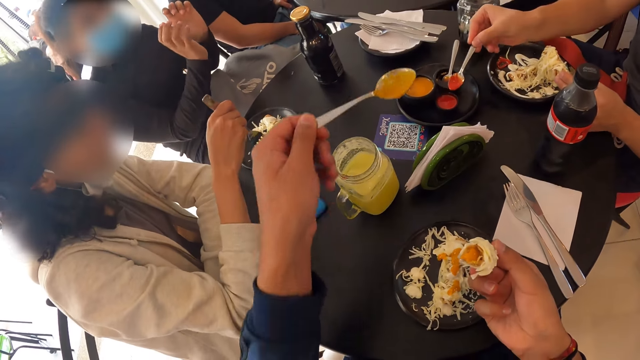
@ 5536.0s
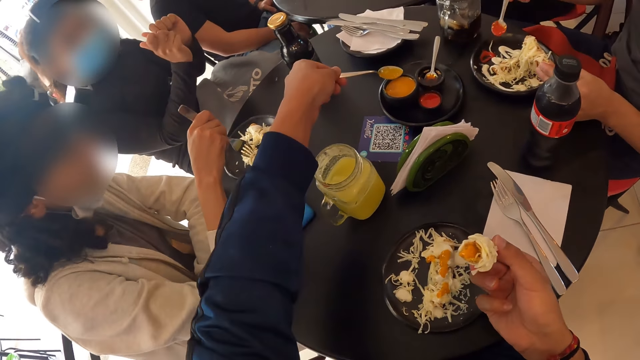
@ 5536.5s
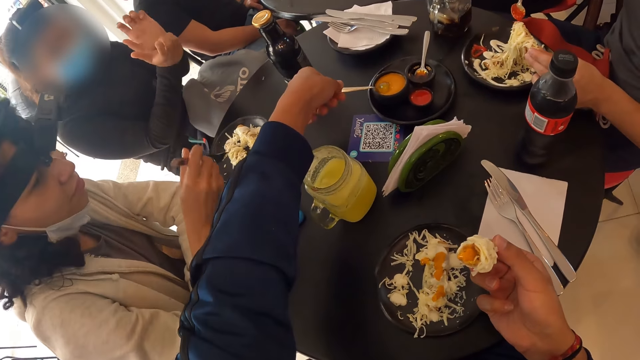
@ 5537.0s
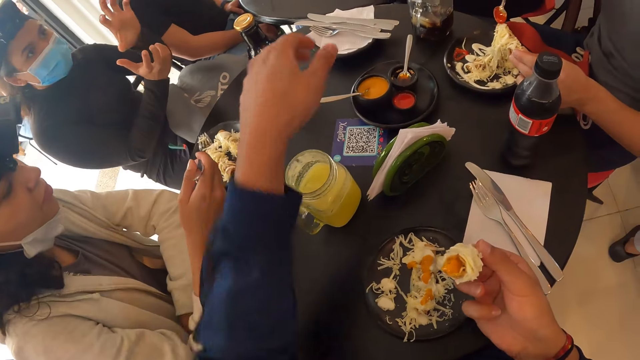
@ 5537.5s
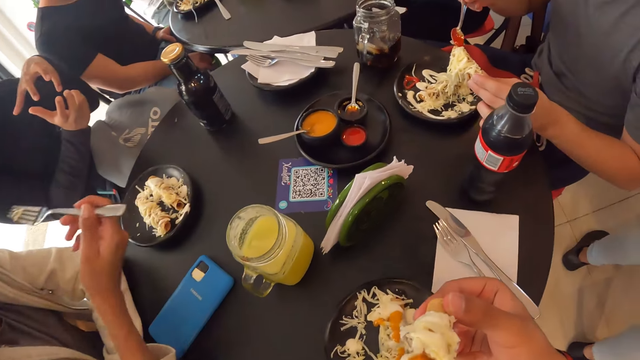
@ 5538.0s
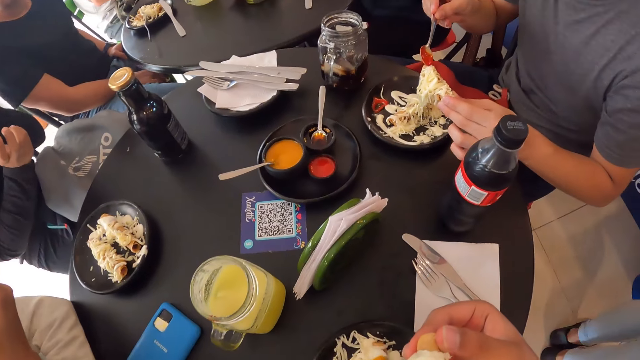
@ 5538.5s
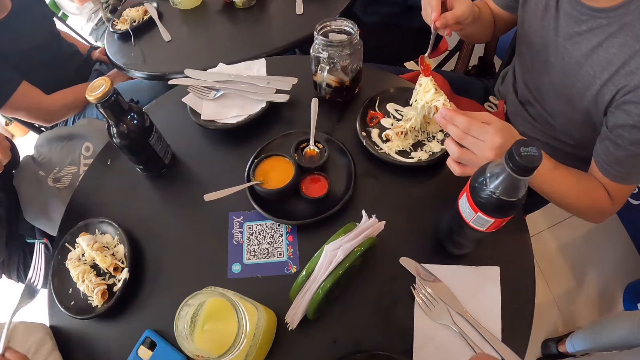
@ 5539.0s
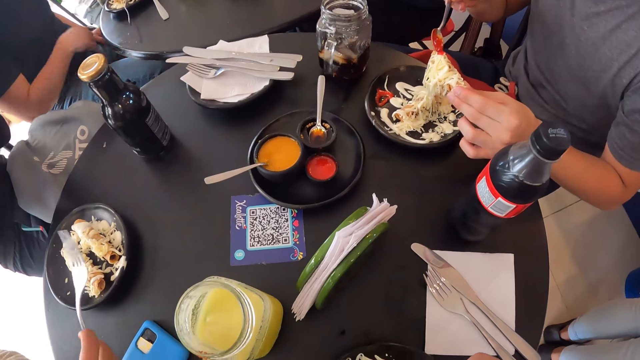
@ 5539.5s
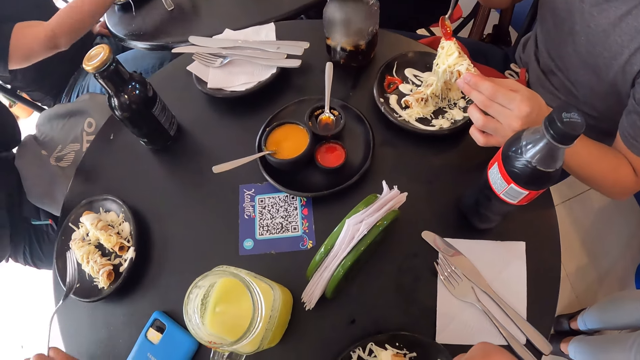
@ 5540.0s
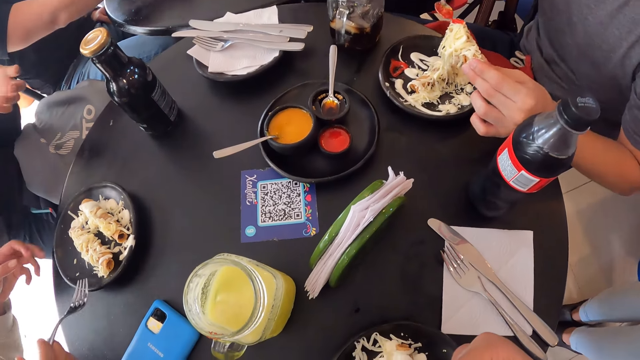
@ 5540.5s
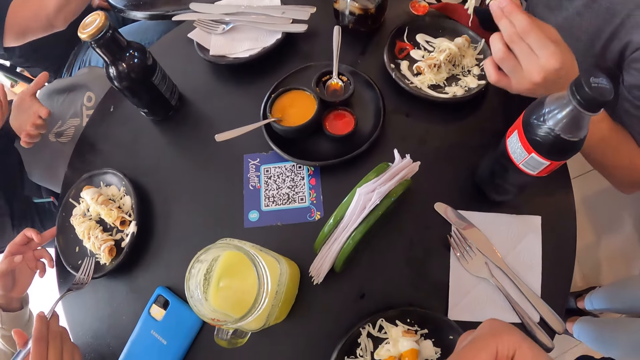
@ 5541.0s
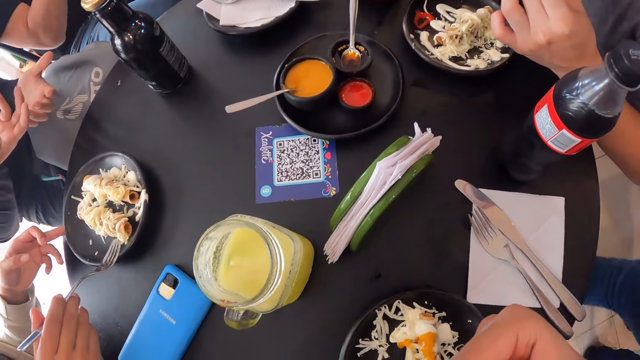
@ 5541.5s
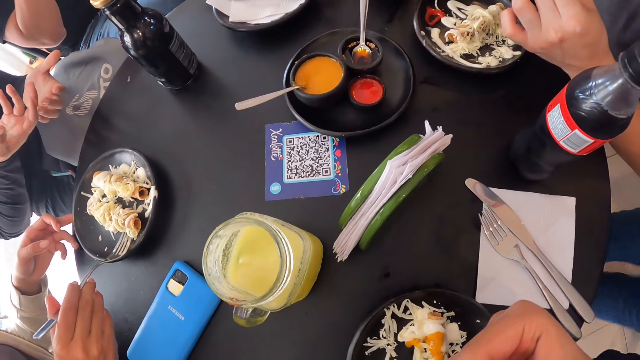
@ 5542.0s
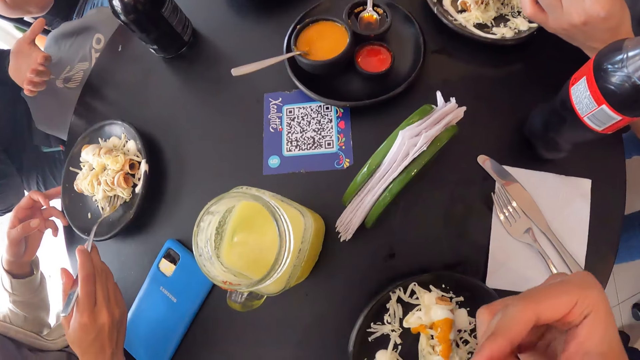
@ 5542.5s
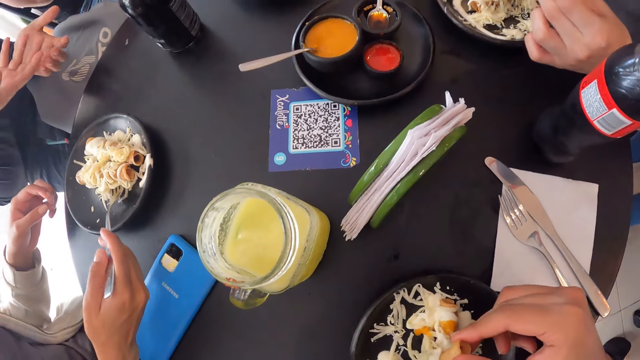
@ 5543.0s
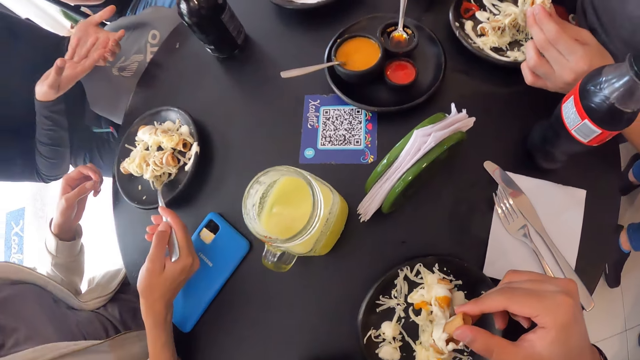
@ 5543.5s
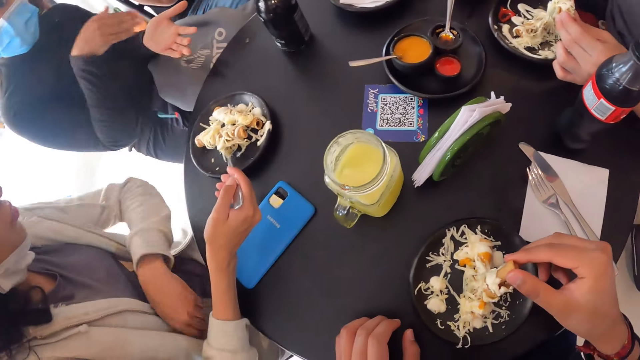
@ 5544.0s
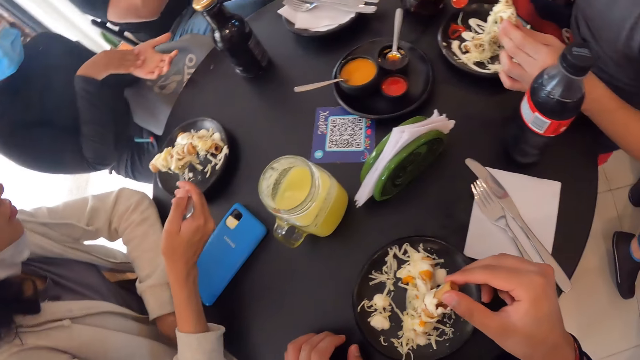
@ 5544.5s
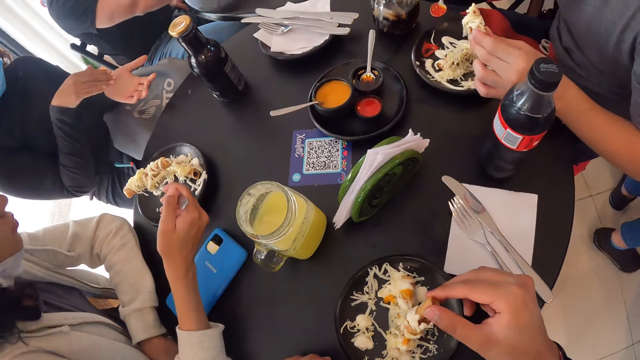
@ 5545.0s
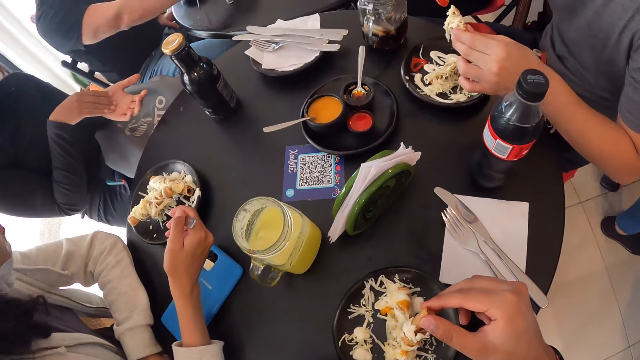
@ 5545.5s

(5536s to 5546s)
The camera wearer dips the plate in the sauce. He drops the spoon into the plate of sauce with his left hand. A man puts sauce on the sausage with the spoon in his right hand. A woman eats salad from the plate with the fork in her right hand. A person moves the plate. The person picks the food with a fork. Another person interacts while moving hands.

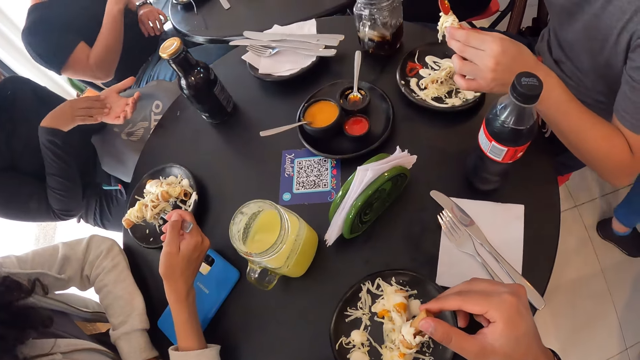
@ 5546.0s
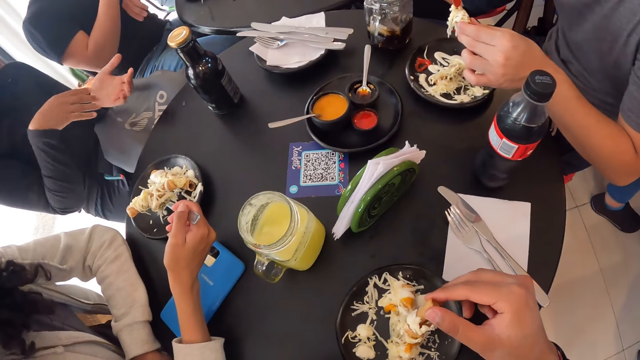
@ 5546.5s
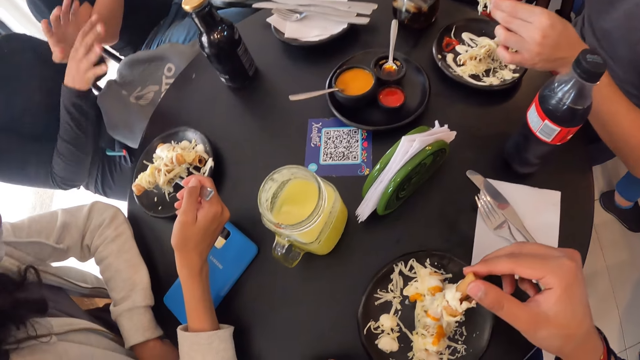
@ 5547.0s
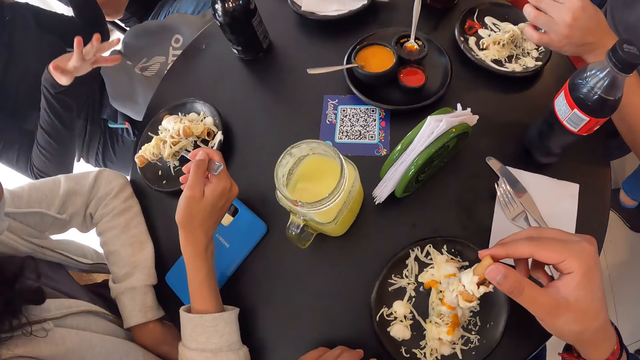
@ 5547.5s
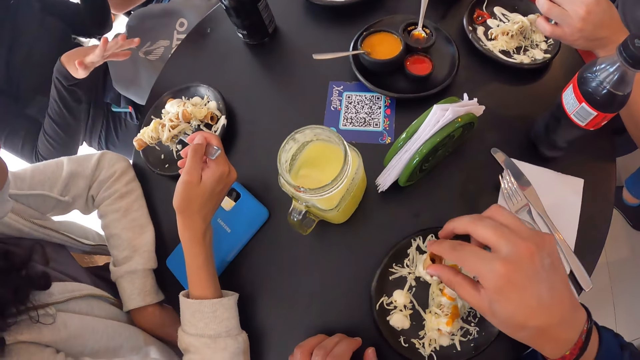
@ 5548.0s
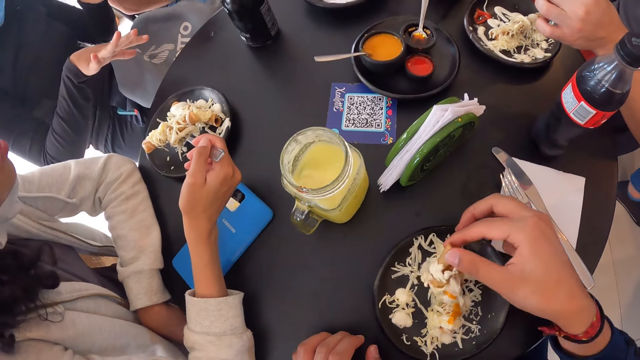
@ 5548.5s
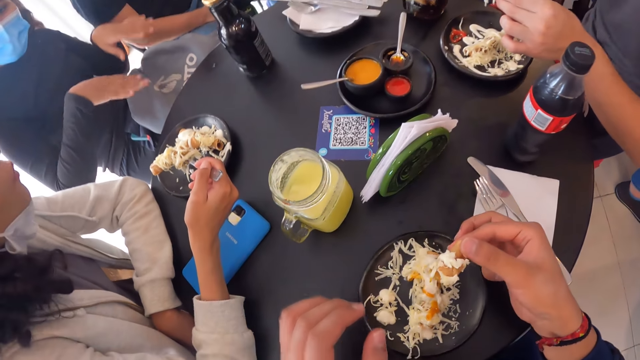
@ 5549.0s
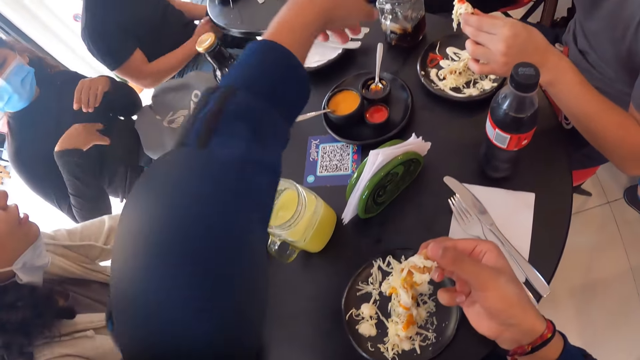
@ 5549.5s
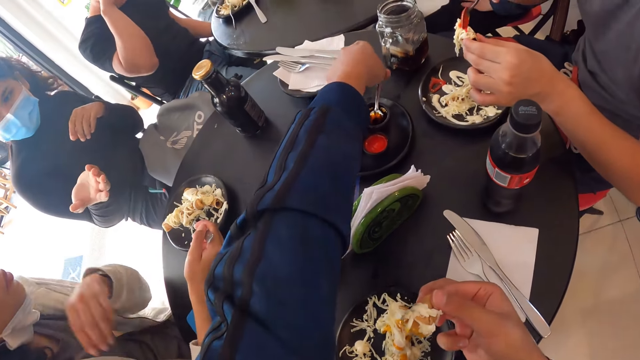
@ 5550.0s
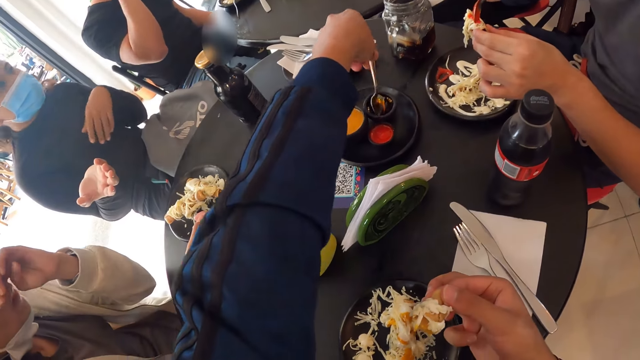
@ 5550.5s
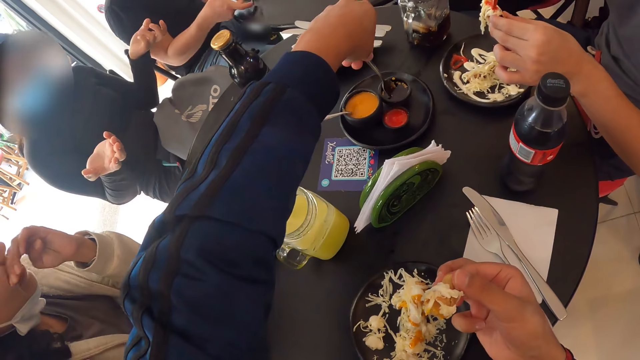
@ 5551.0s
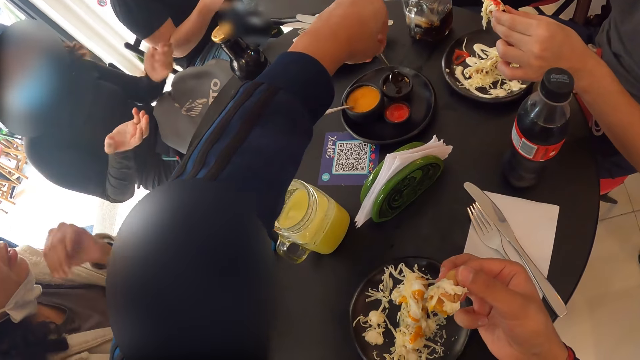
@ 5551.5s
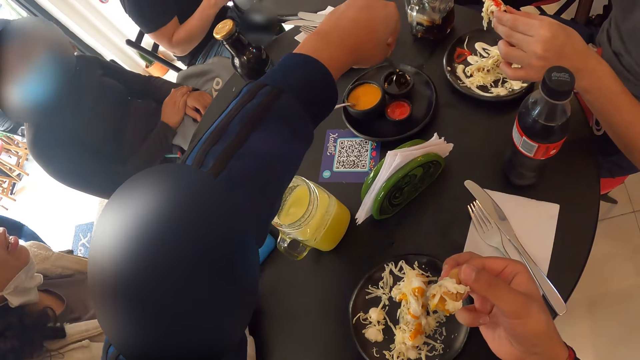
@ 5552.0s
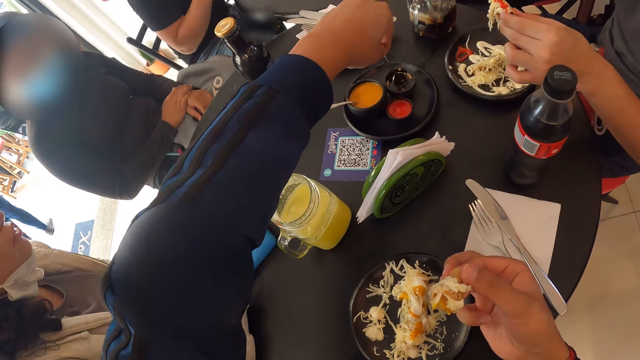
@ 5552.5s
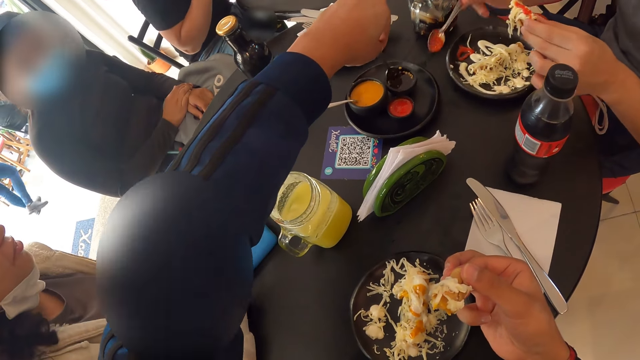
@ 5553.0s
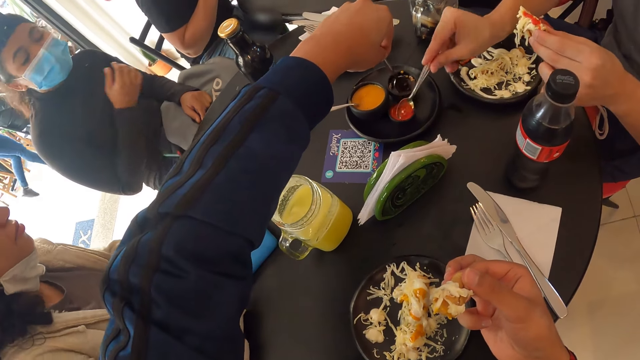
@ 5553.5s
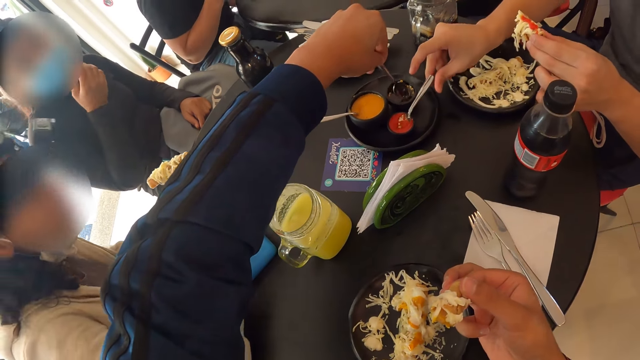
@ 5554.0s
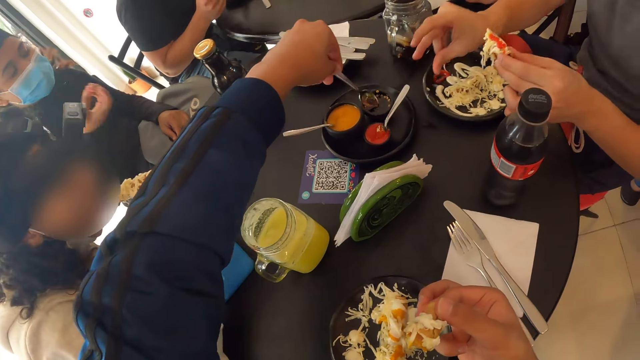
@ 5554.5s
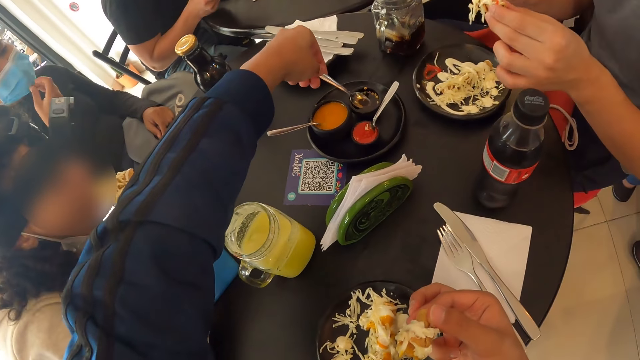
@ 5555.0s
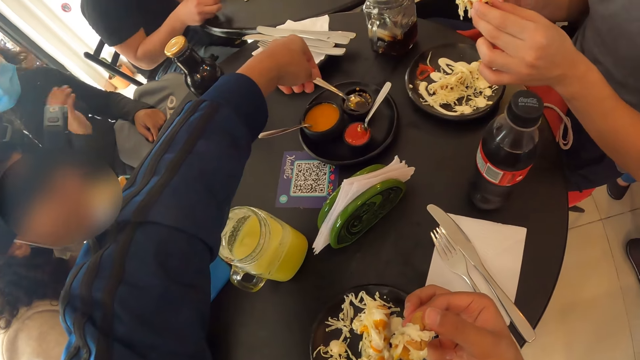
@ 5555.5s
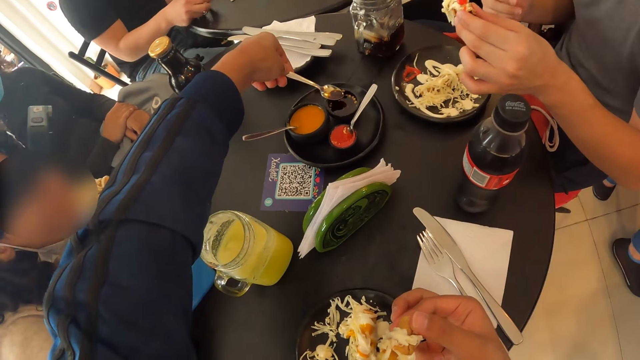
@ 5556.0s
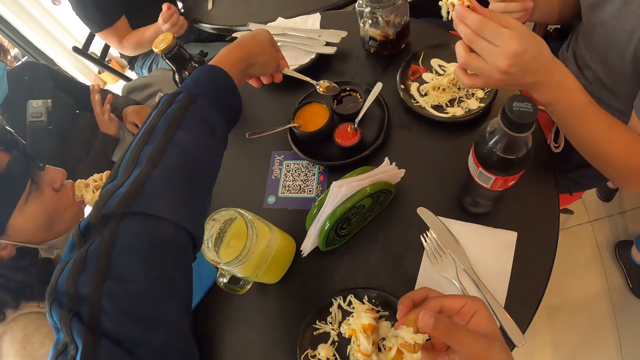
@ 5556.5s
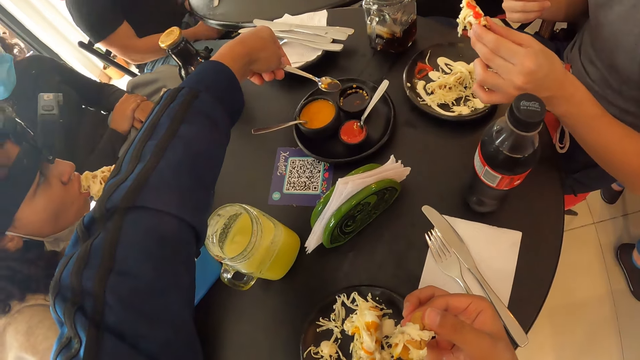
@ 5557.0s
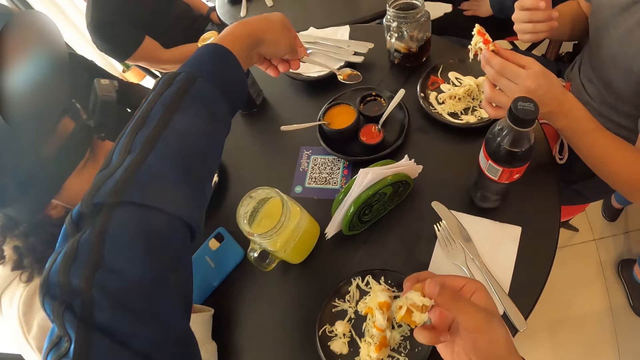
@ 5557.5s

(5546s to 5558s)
A man puts sauce on the sausage with the spoon in his right hand. A person moves hands. The camera wearer dips the snack on sauce. He holds a spoon with his left hand. He scoops the sauce. The man drops the spoon into the plate of sauce with his left hand. The camera wearer scoops sauce from the plate of sauce with the spoon in his left hand.
